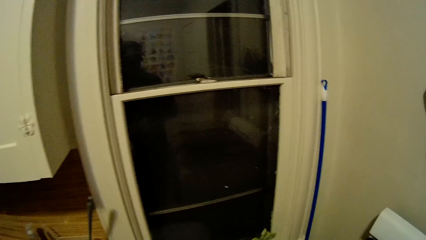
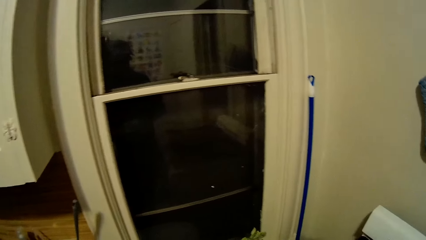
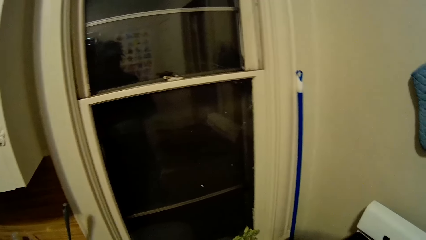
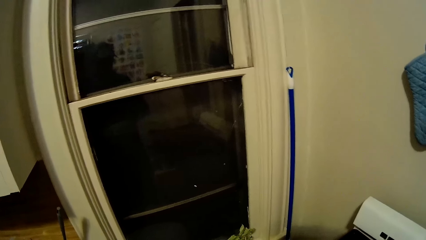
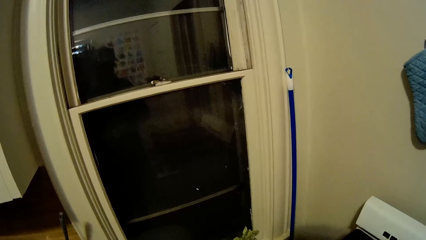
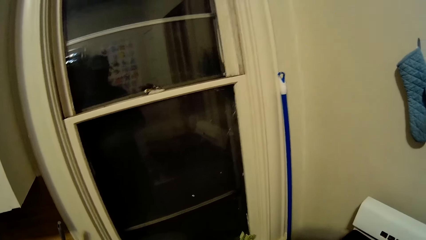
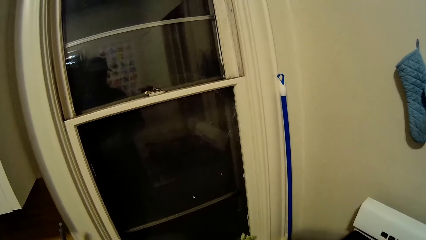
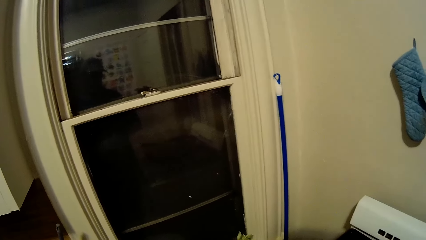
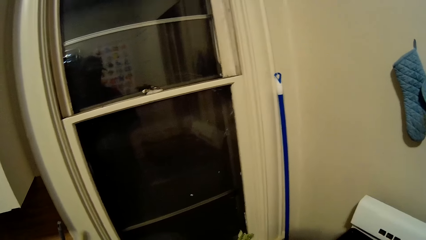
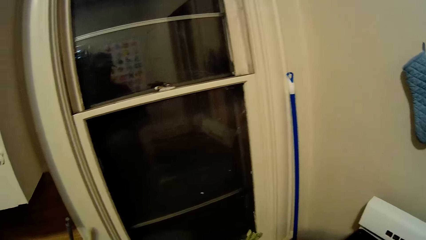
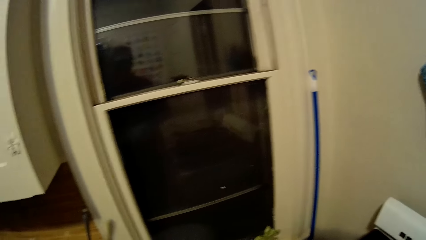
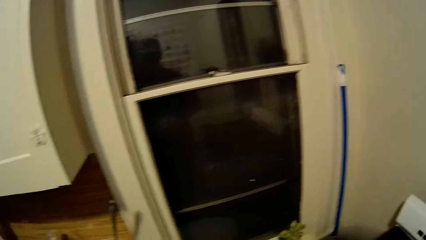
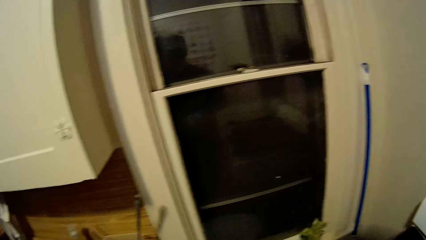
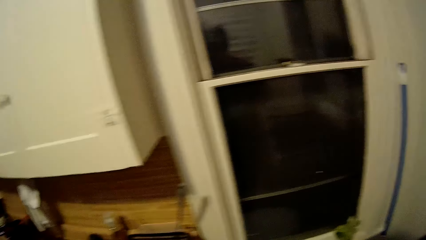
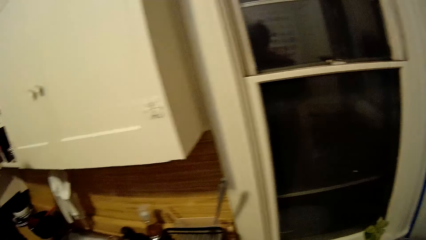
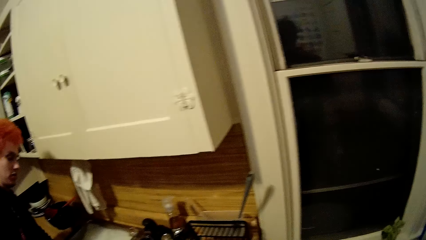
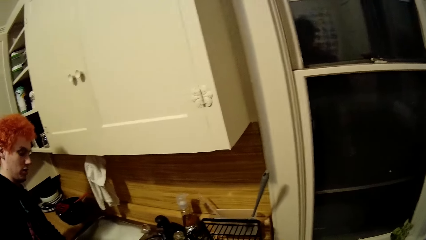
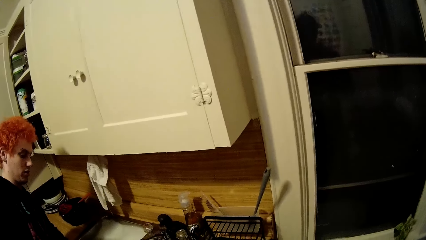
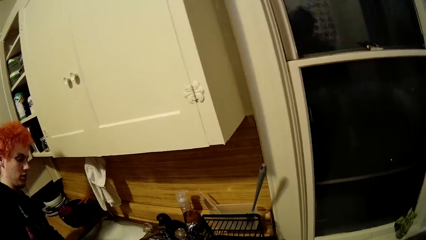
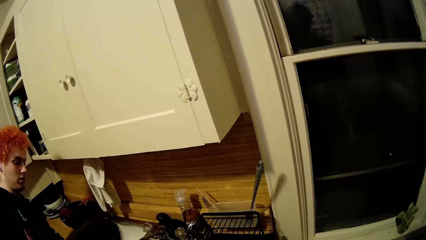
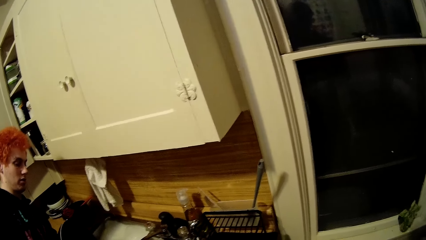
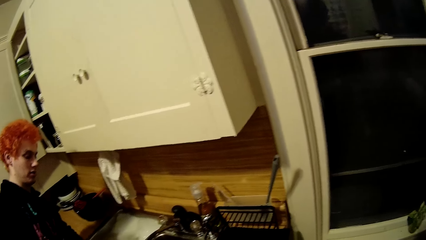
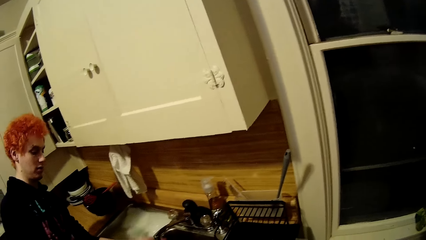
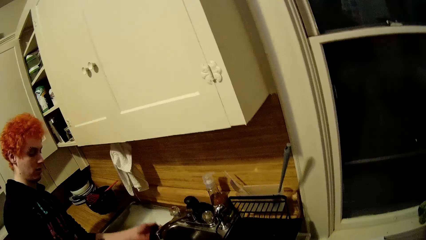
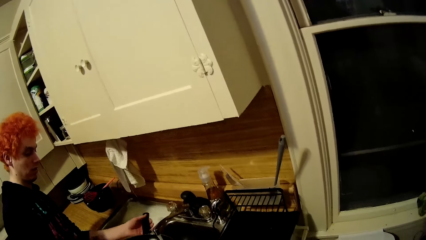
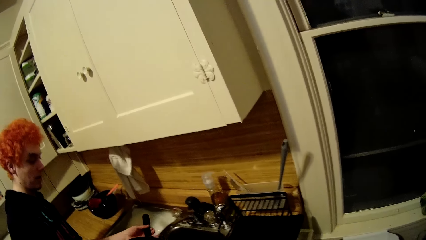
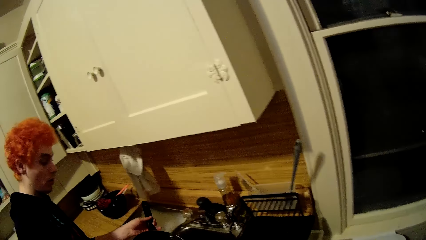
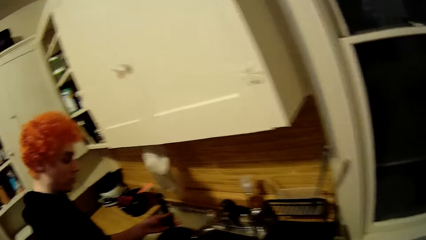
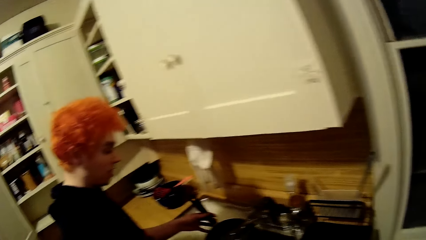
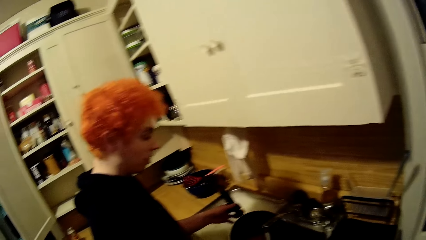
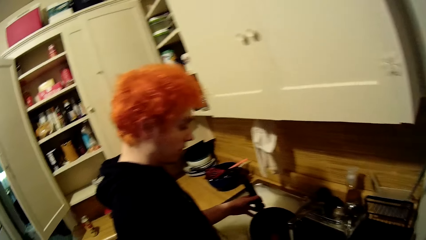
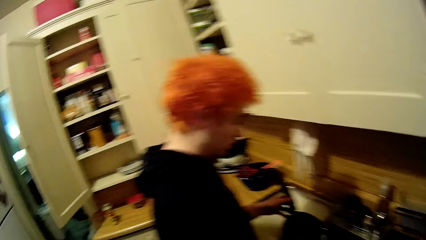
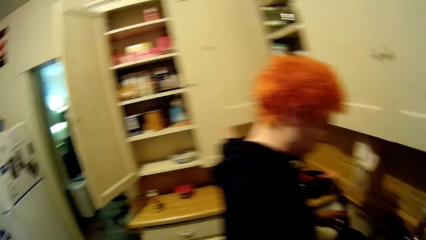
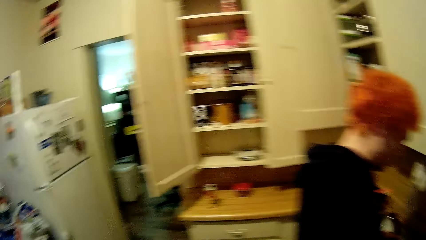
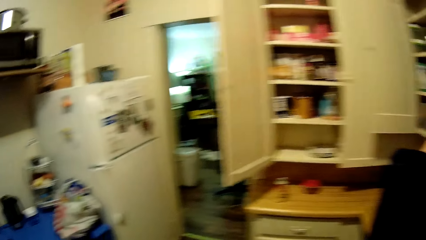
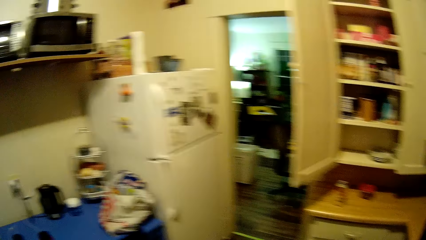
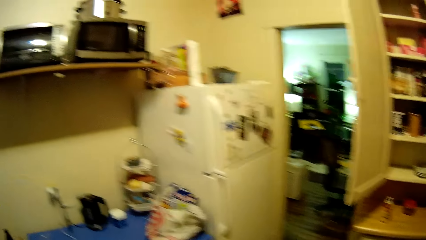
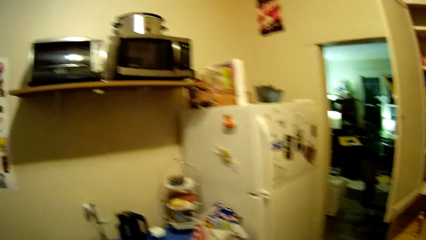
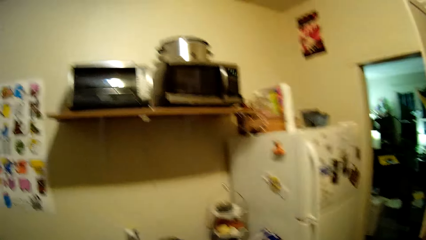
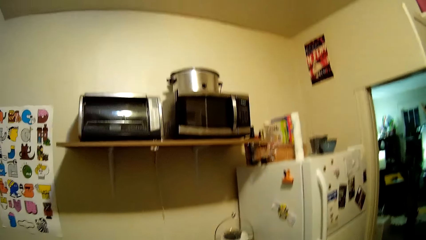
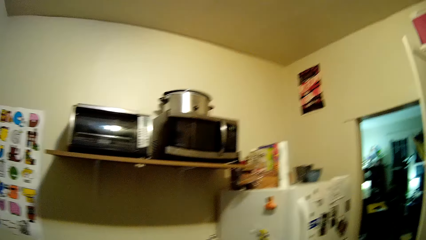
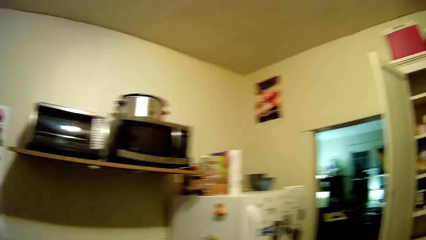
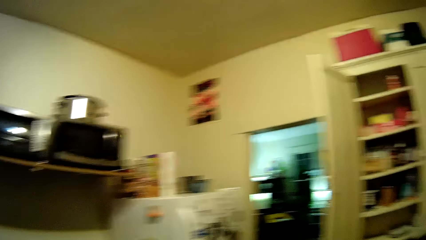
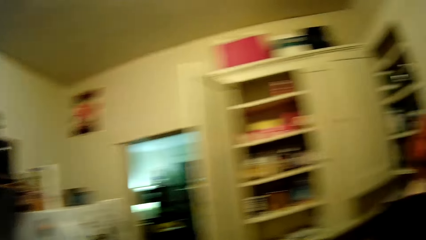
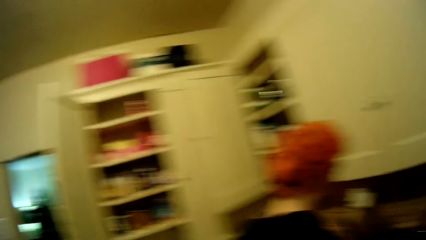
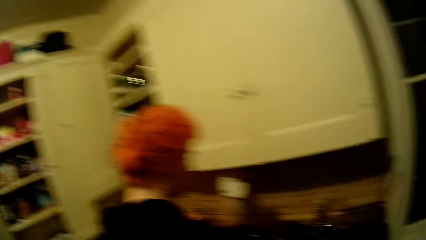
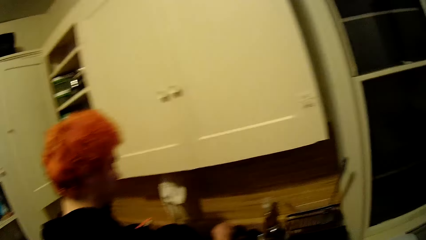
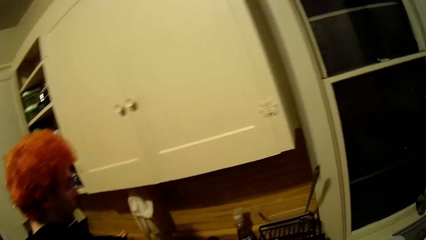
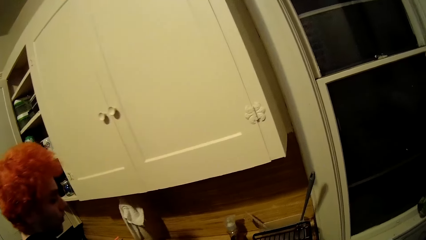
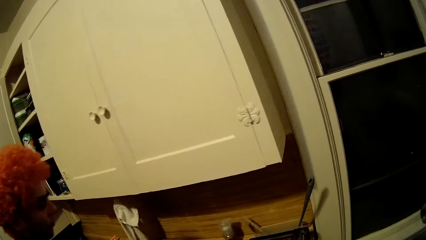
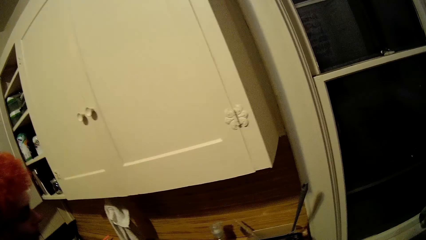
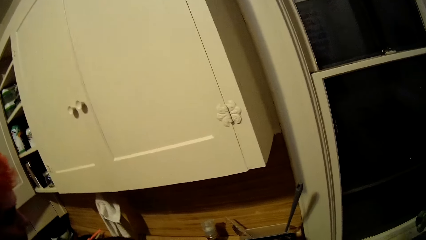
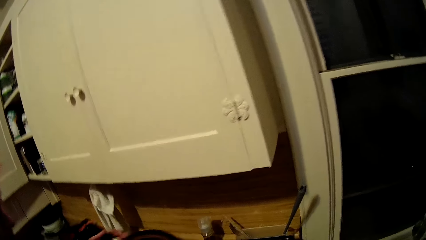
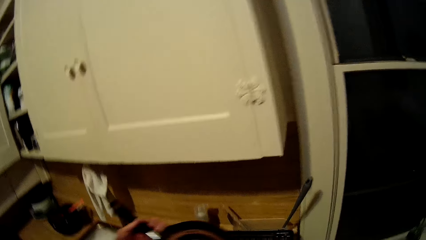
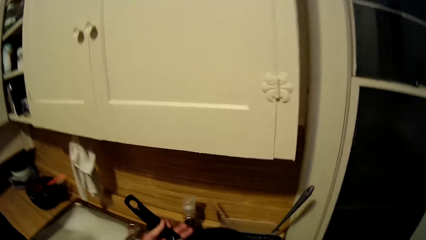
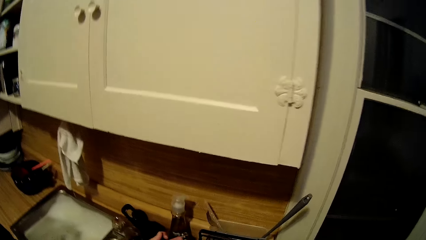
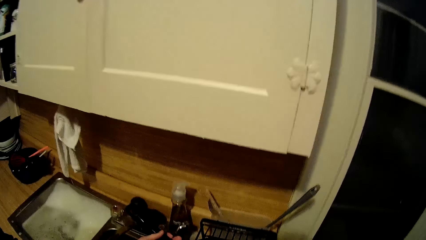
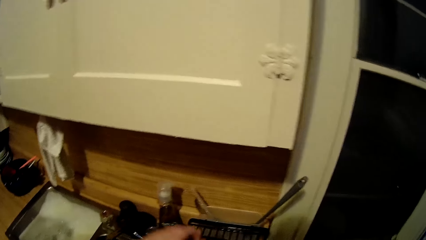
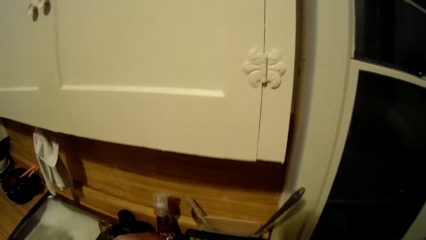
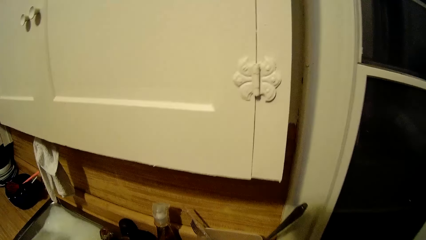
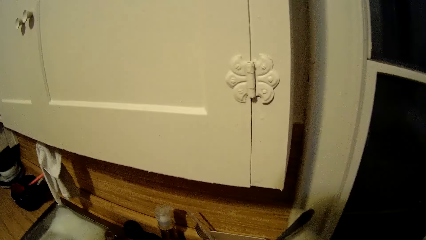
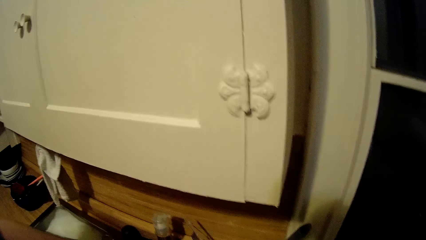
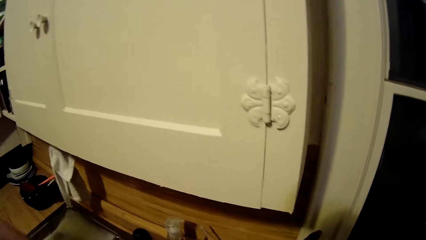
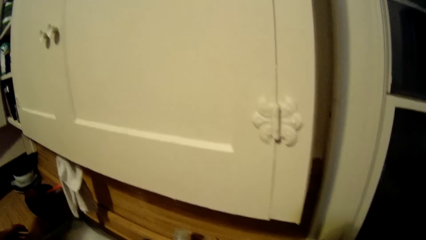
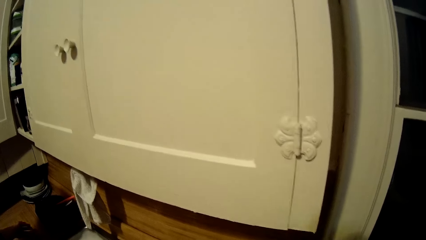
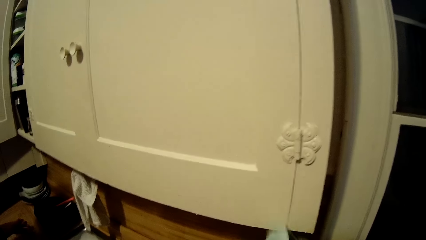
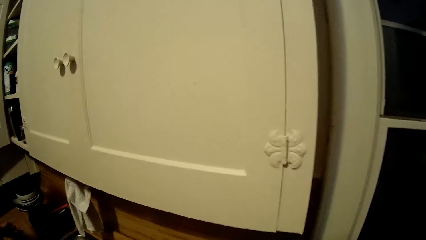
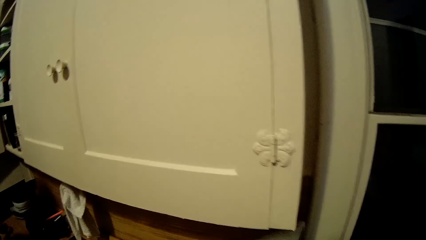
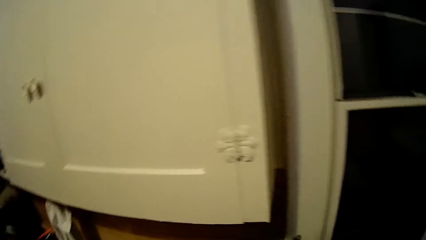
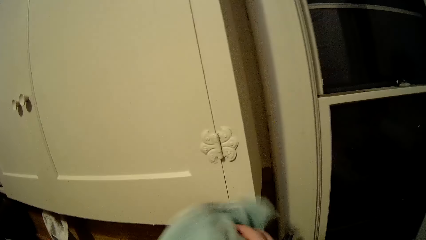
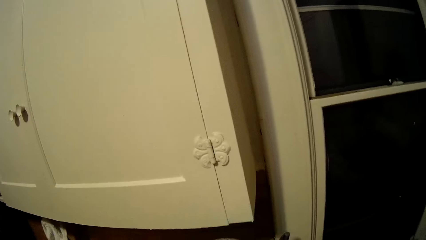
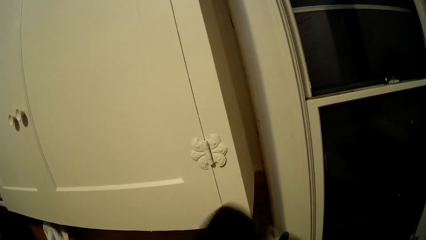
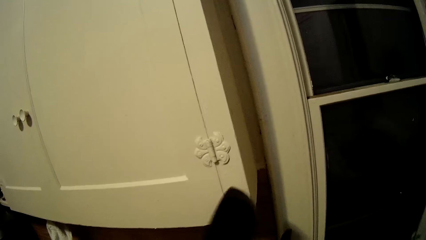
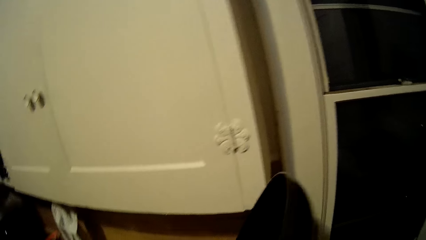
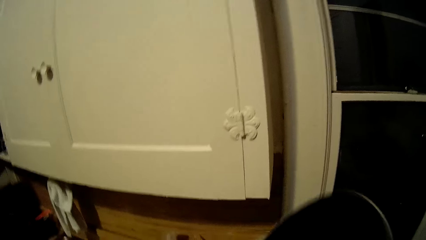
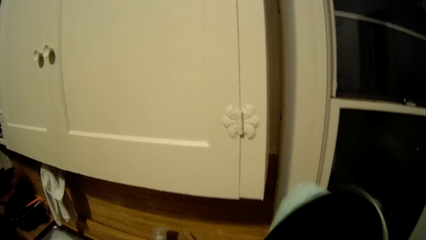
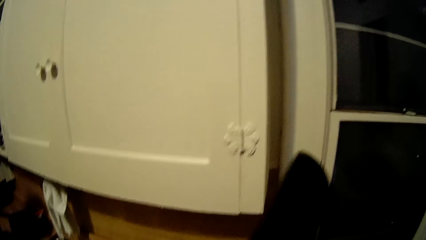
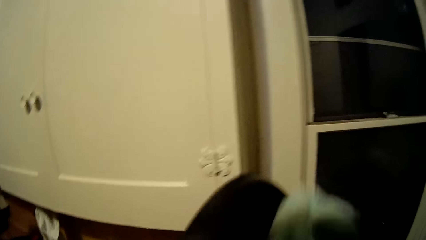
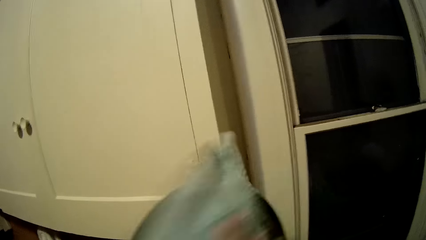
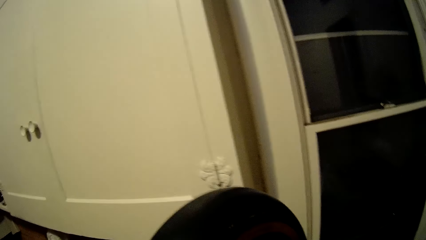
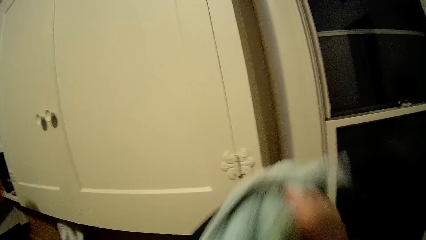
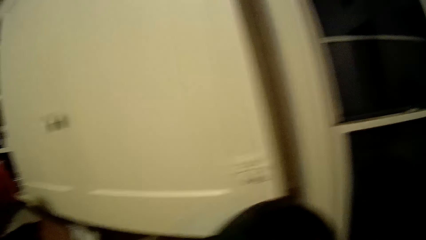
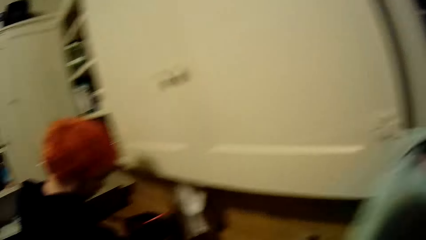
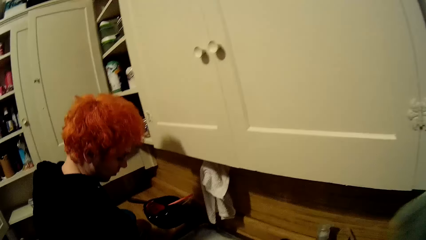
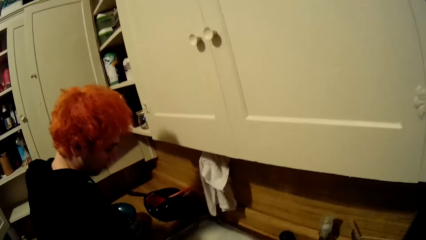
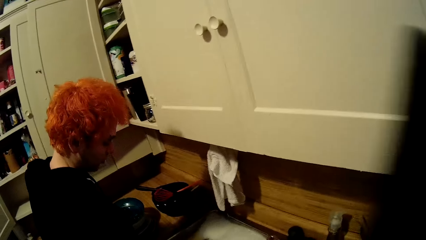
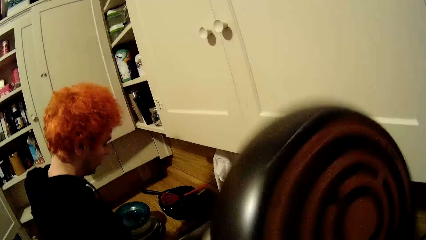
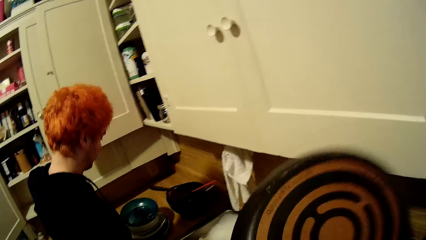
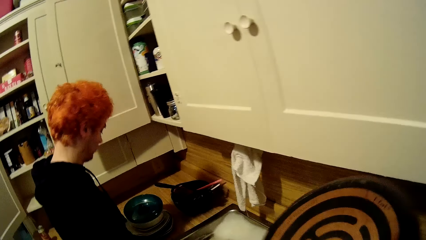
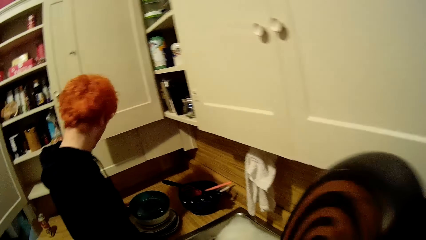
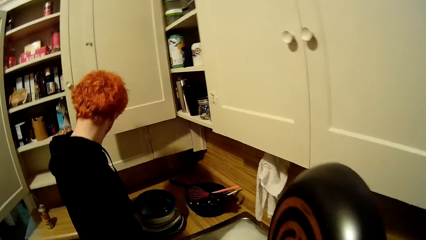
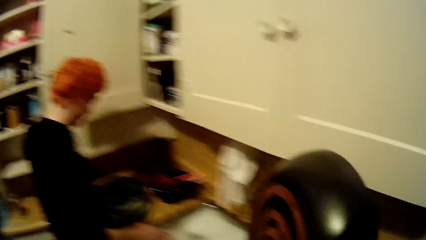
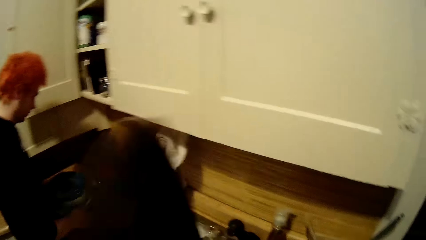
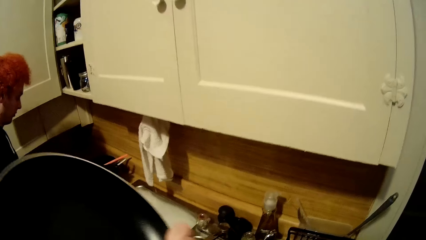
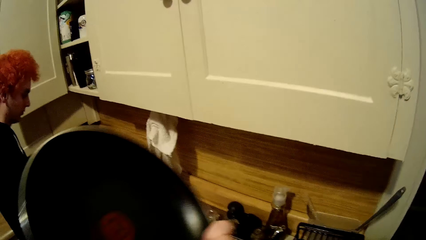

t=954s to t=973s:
The camera wearer walks around the house. They stare around the house. A man places the pan on the tray. The camera wearer wipes the pan with a fabric.
